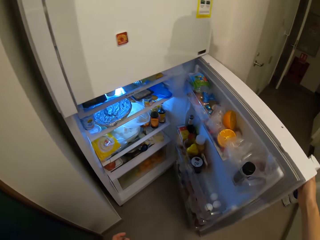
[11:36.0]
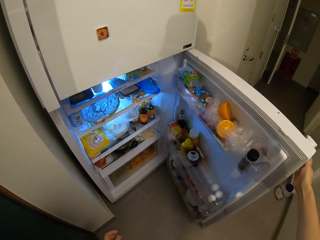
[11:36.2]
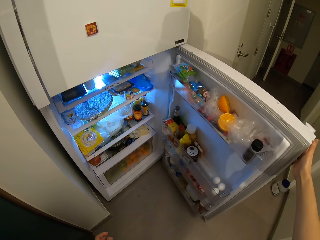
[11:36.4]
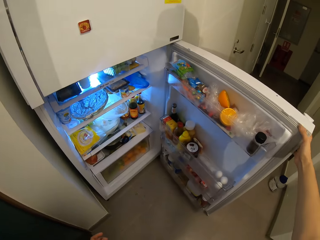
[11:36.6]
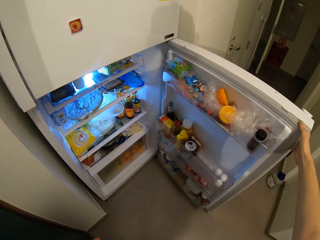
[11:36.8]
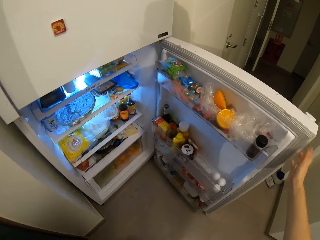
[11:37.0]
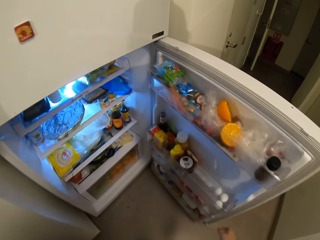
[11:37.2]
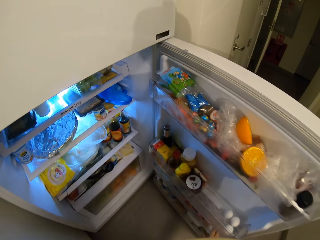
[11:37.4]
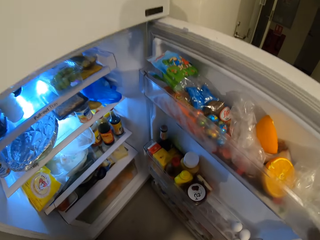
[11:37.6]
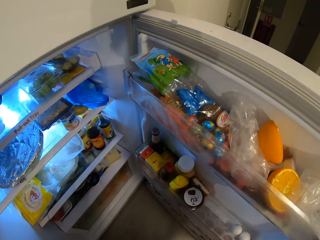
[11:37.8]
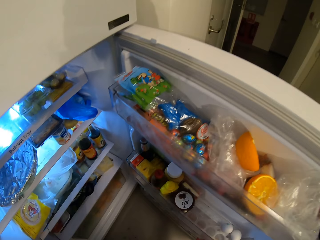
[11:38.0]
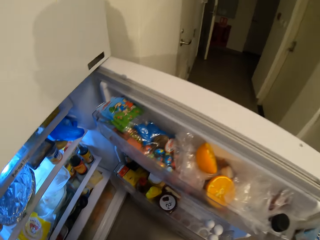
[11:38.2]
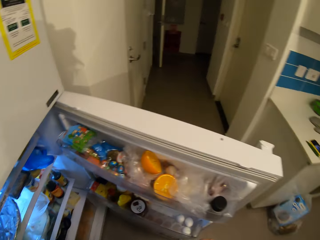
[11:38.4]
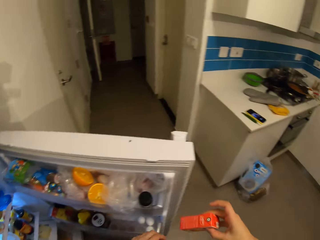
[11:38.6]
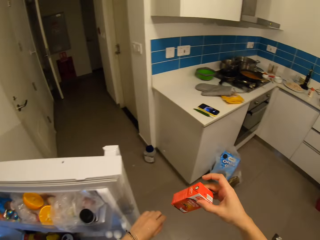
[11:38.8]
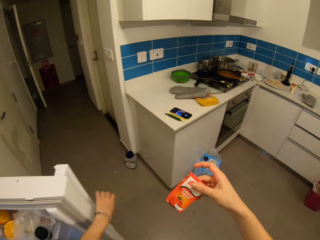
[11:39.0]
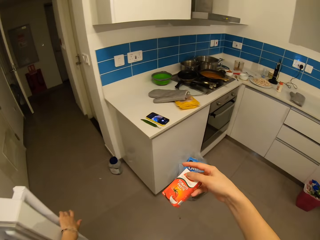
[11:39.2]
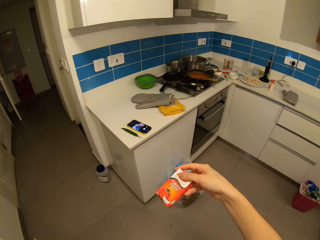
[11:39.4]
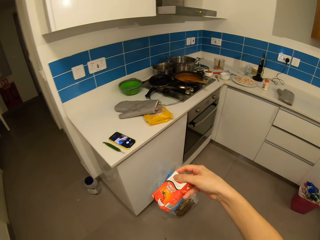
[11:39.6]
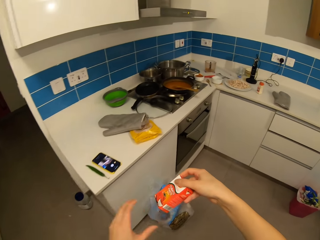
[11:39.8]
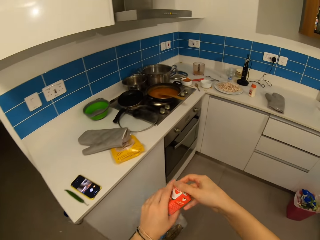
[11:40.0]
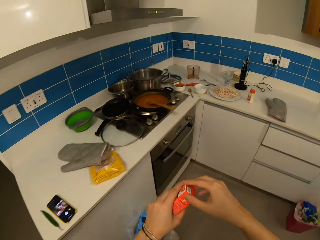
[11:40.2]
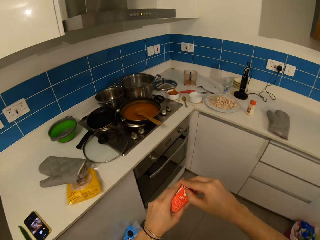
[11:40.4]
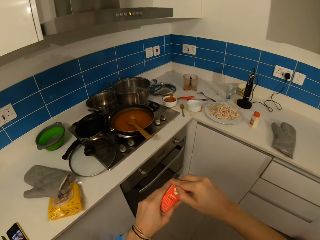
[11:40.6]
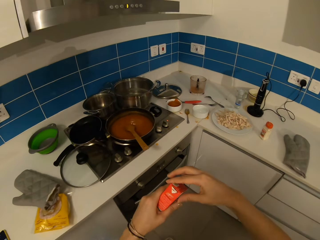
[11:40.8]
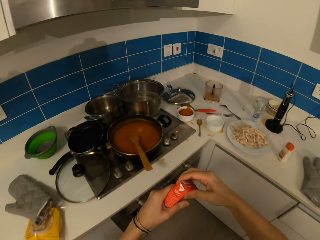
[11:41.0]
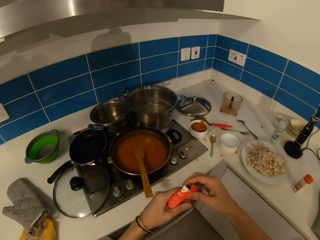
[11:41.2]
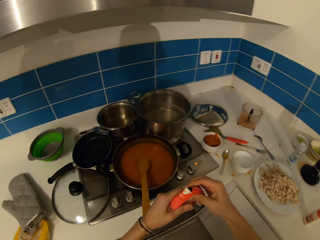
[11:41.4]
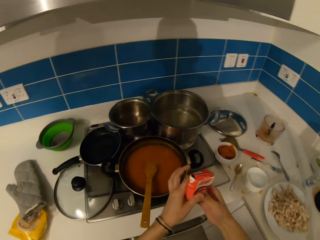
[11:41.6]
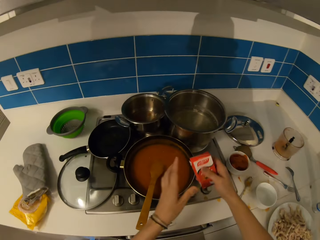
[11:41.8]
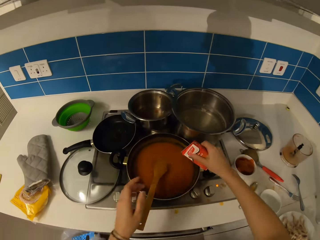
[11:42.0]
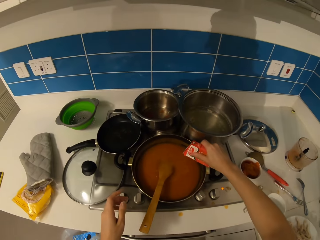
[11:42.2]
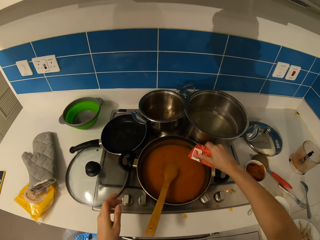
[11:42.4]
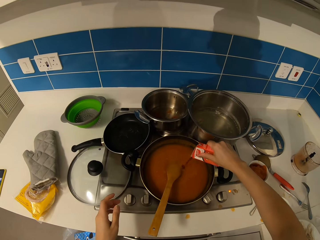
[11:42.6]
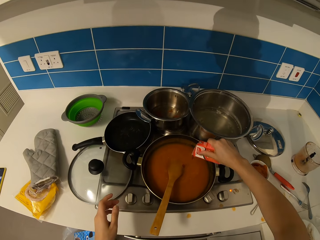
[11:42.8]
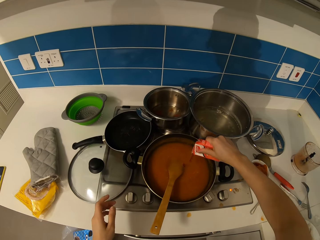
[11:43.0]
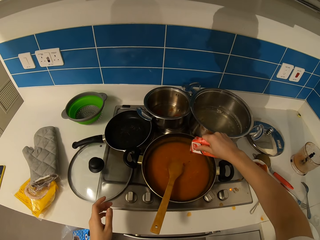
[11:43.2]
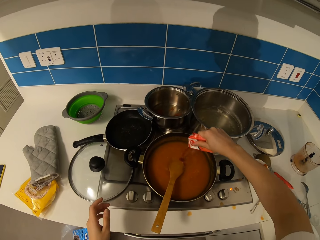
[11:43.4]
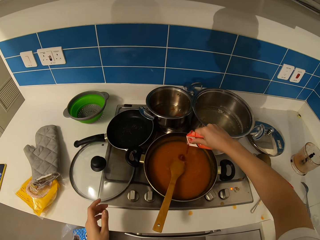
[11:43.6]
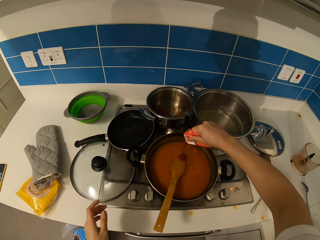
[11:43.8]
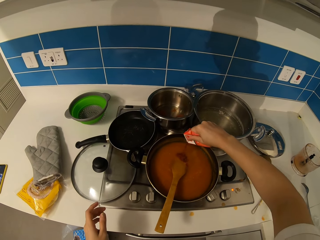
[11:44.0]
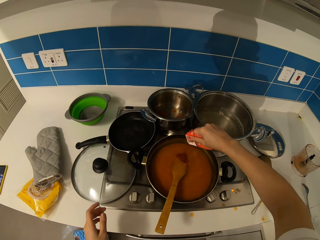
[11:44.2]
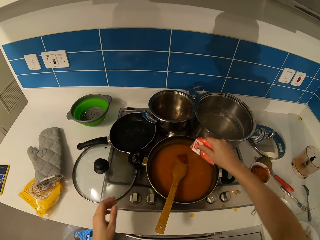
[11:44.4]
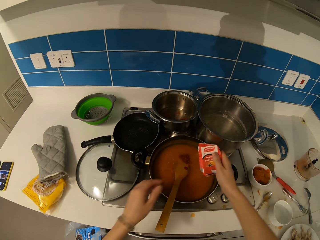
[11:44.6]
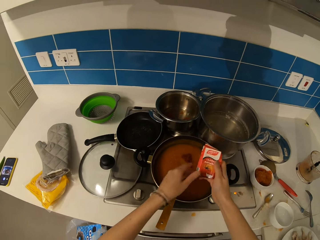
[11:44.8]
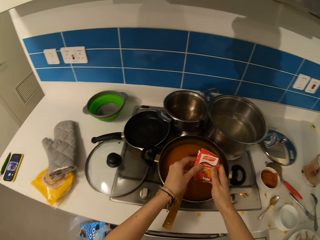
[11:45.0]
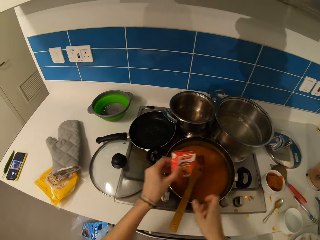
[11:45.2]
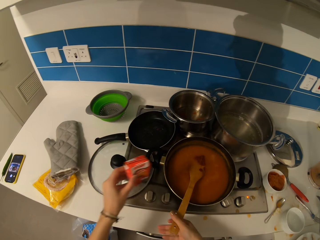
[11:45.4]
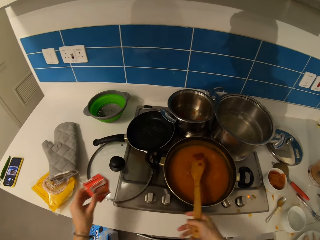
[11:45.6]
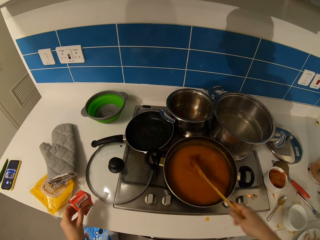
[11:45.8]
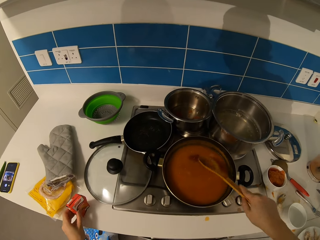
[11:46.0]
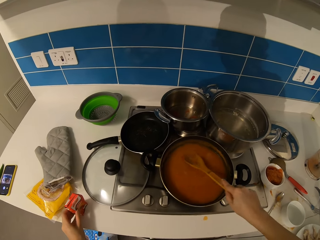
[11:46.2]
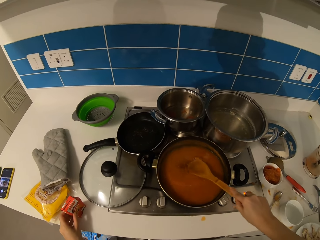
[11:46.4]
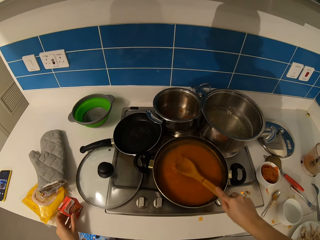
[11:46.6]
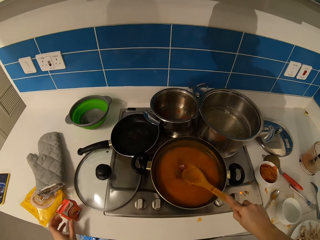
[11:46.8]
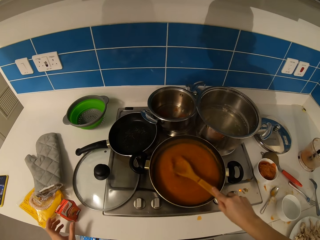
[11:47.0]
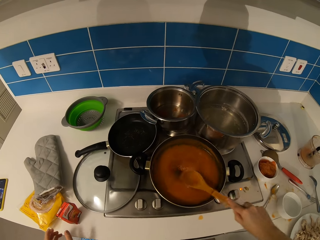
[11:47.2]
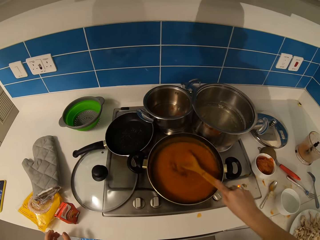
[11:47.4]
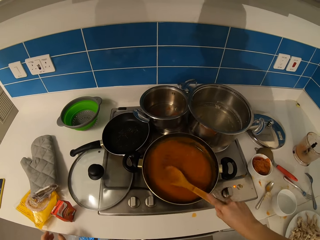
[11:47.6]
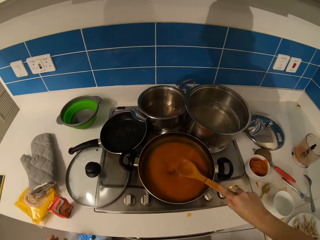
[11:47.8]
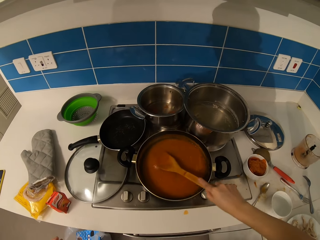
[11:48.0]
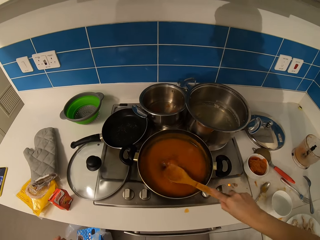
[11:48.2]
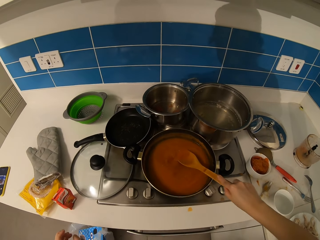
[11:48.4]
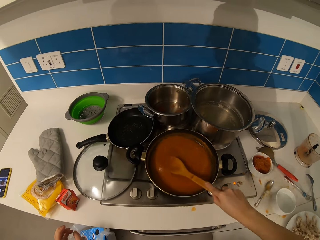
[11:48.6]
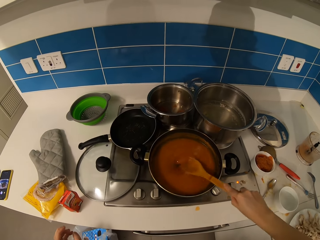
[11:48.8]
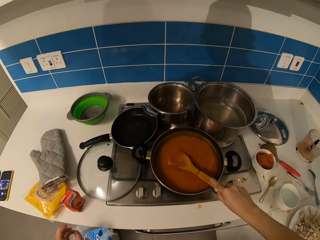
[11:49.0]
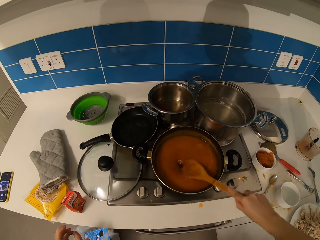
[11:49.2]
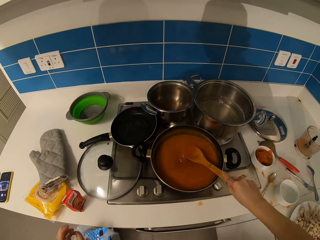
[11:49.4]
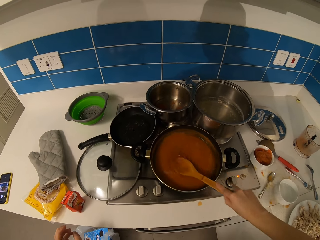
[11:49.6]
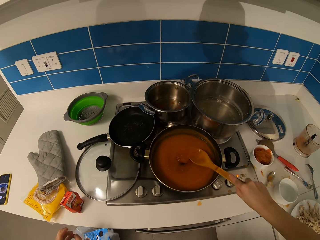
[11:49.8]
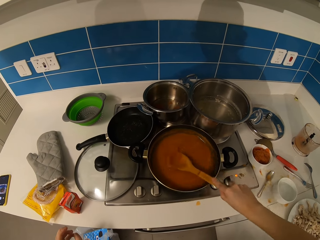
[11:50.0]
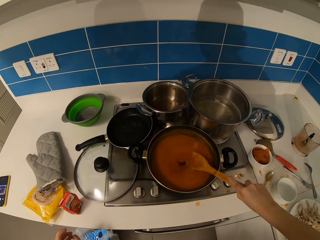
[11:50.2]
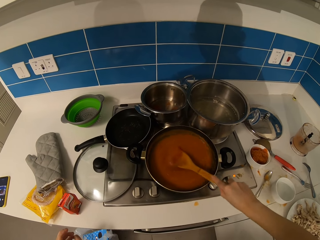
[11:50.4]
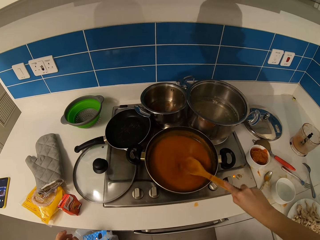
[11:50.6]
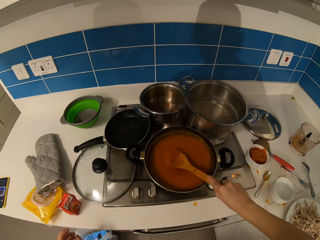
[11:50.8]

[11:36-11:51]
The camera wearer opens the fridge. They take something from the fridge. They pour something in the stew. They put something on the table. They stir the stew.

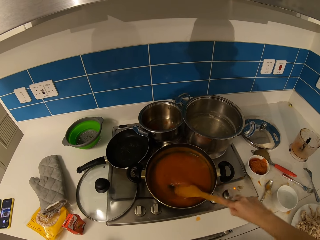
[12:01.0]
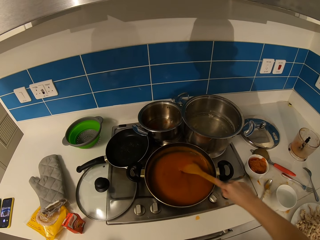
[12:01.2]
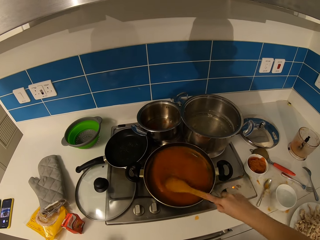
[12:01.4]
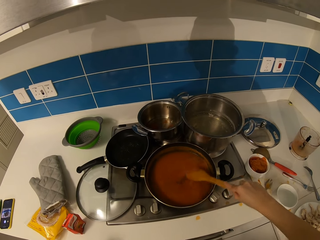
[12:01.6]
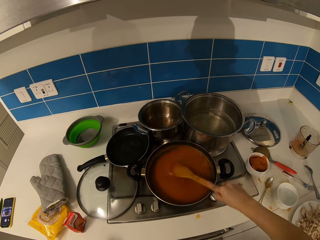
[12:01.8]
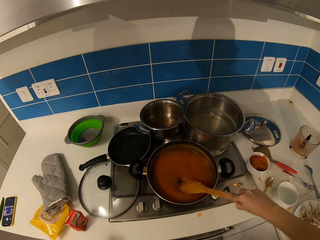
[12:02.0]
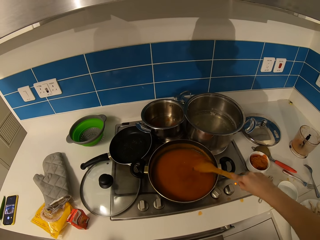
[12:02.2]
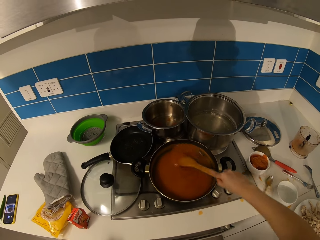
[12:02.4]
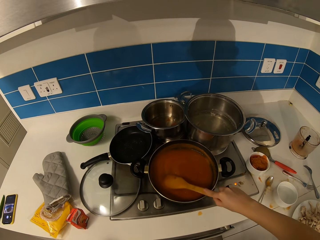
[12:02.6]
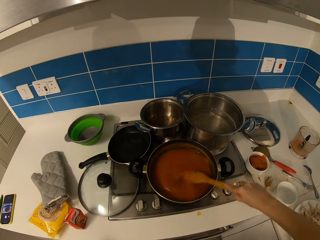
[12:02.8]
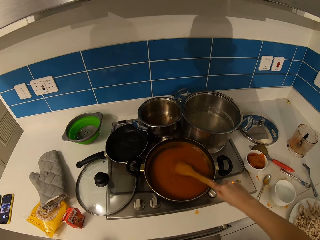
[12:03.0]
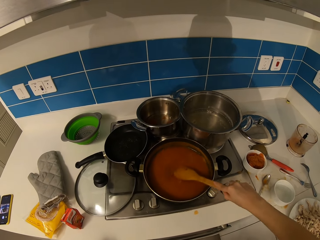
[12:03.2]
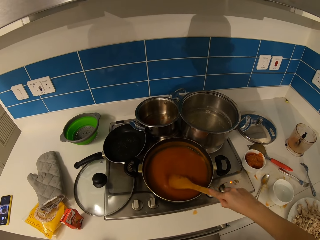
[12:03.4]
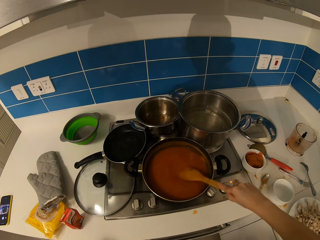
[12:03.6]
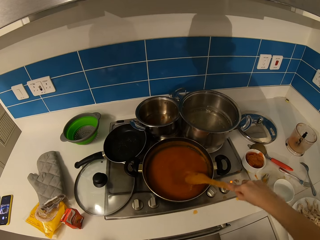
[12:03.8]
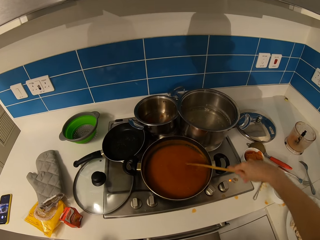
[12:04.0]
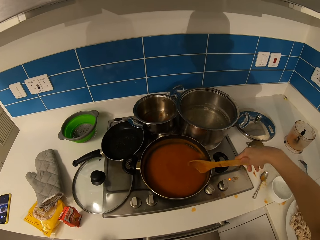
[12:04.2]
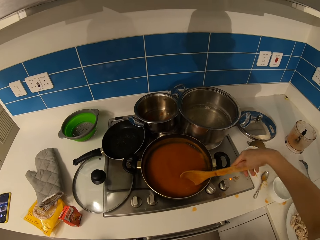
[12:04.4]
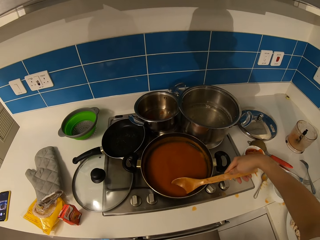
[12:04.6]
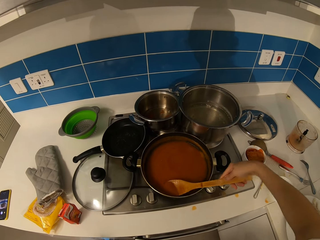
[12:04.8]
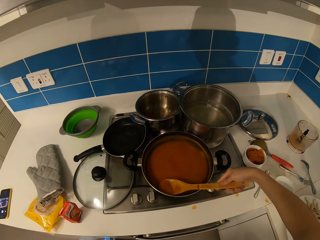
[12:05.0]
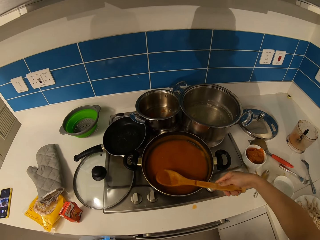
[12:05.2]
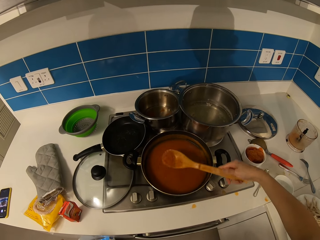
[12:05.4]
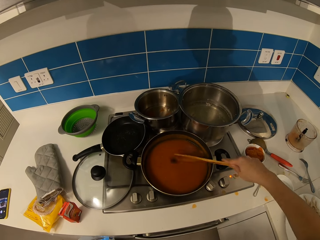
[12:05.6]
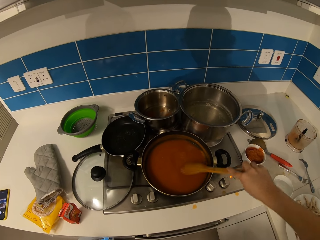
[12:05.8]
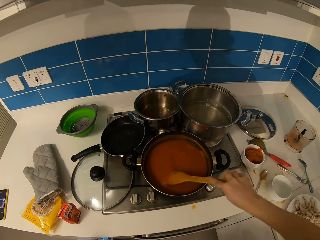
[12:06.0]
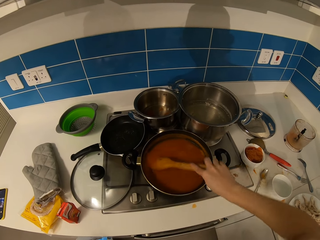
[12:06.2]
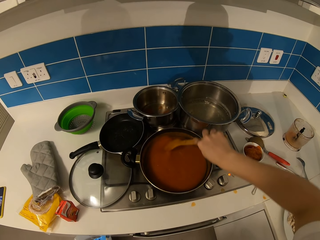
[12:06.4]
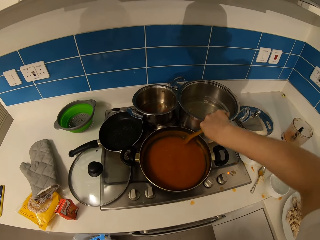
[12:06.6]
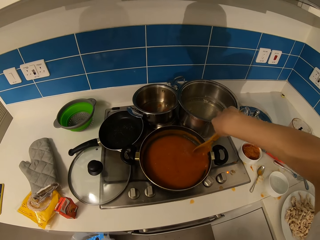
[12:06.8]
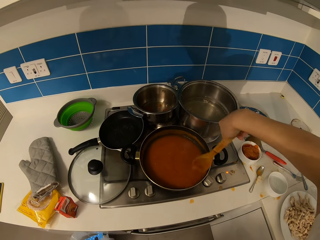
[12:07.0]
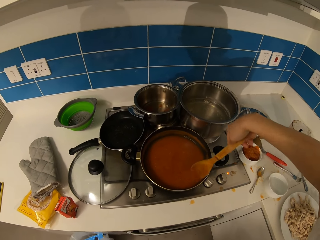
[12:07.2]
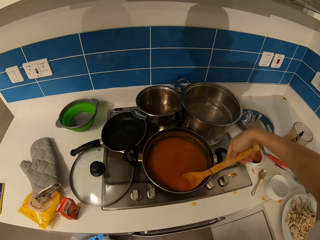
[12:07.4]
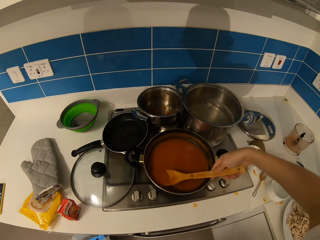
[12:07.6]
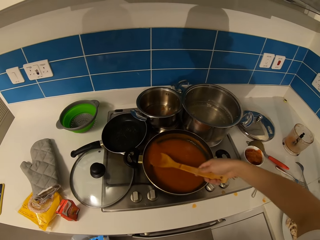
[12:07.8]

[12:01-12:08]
The camera wearer scoops the stew. They stir the stew.
